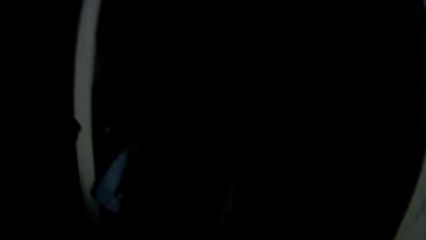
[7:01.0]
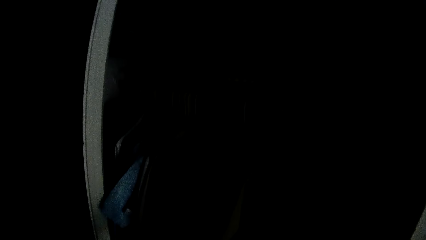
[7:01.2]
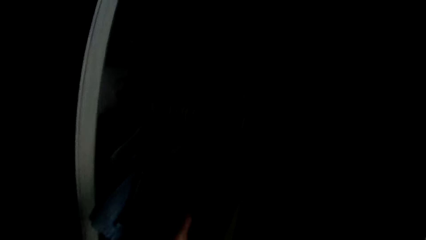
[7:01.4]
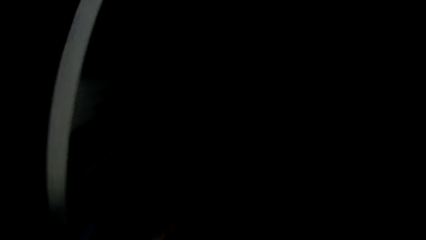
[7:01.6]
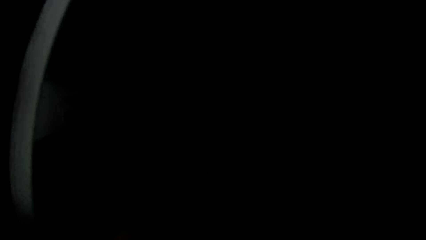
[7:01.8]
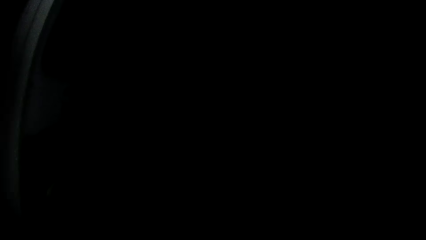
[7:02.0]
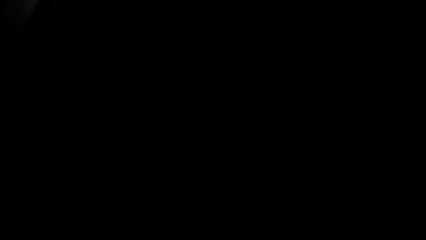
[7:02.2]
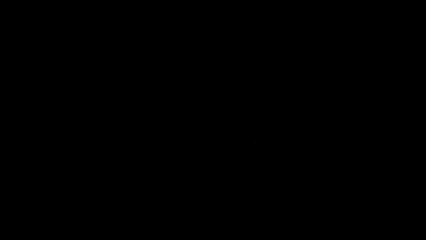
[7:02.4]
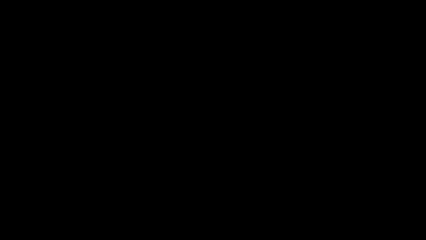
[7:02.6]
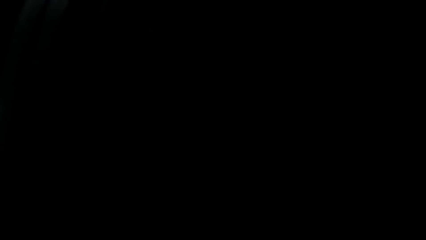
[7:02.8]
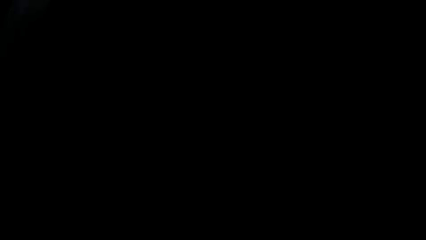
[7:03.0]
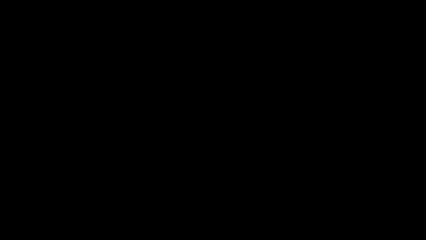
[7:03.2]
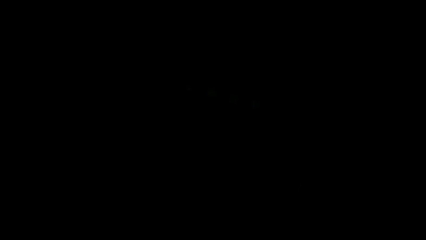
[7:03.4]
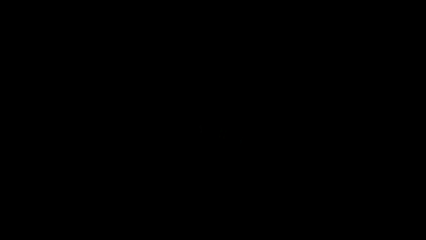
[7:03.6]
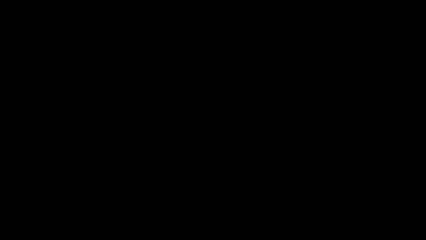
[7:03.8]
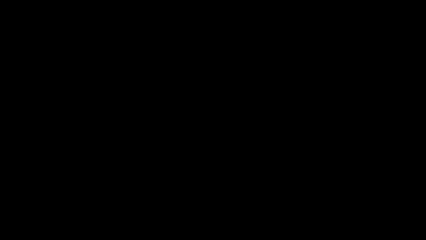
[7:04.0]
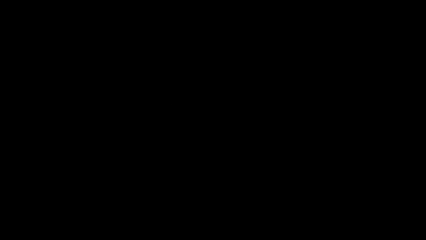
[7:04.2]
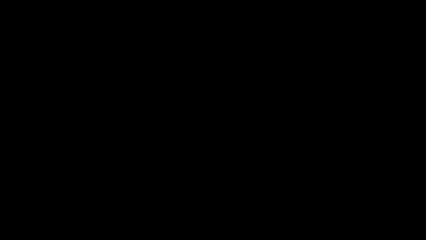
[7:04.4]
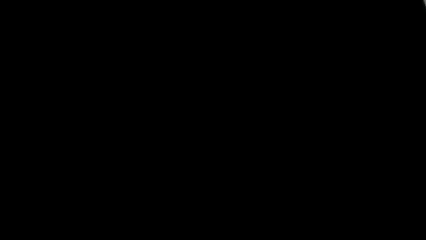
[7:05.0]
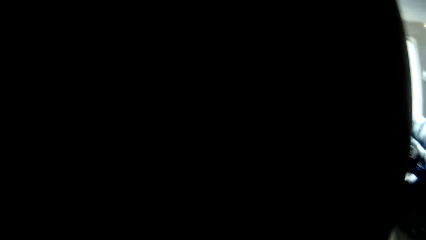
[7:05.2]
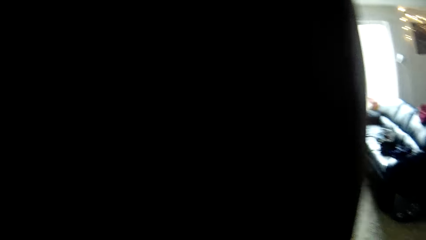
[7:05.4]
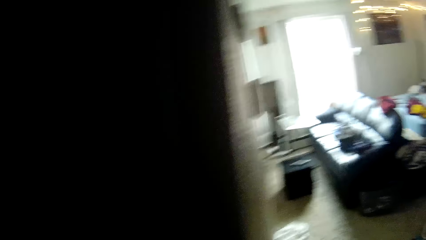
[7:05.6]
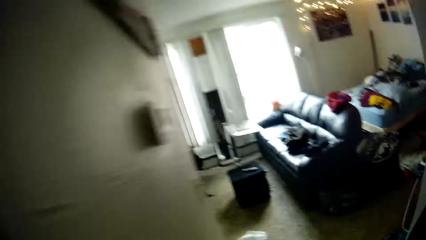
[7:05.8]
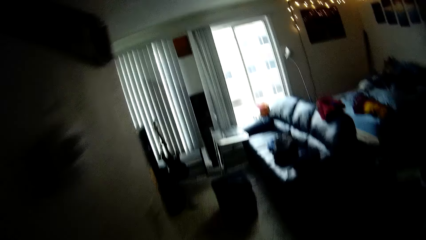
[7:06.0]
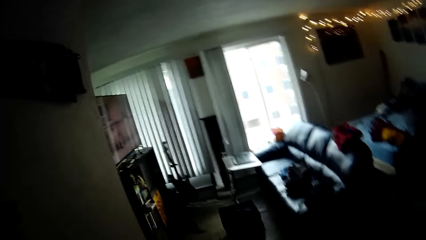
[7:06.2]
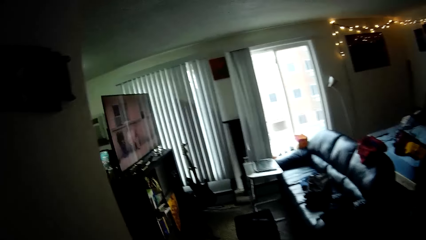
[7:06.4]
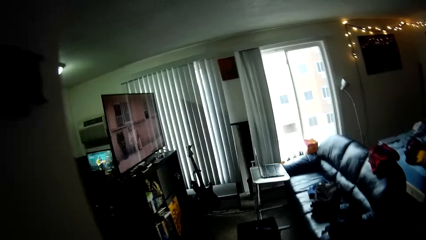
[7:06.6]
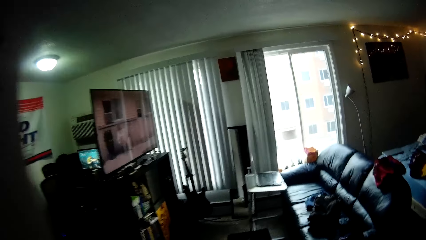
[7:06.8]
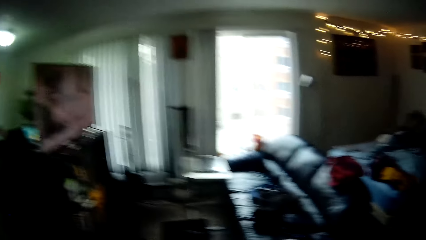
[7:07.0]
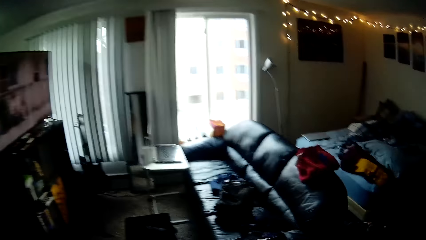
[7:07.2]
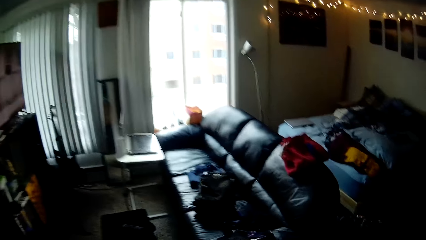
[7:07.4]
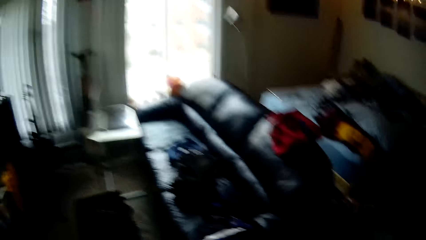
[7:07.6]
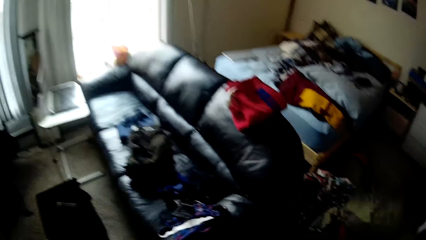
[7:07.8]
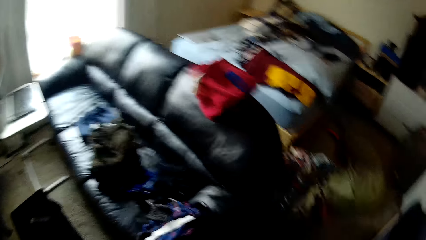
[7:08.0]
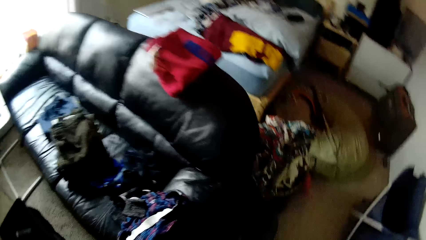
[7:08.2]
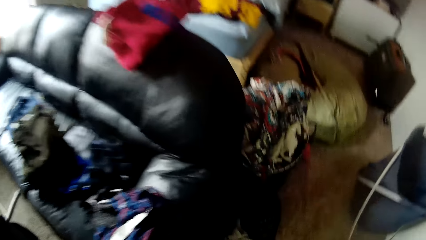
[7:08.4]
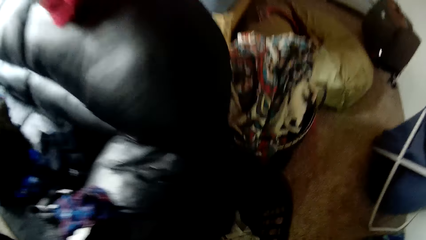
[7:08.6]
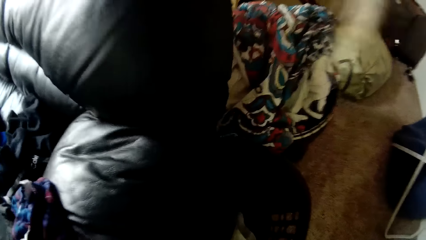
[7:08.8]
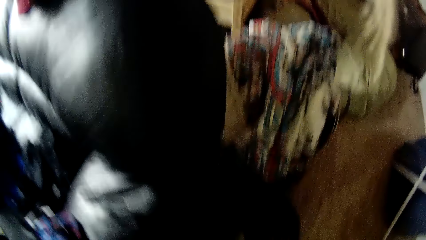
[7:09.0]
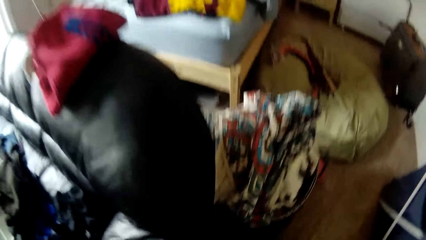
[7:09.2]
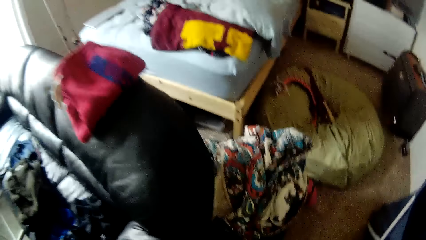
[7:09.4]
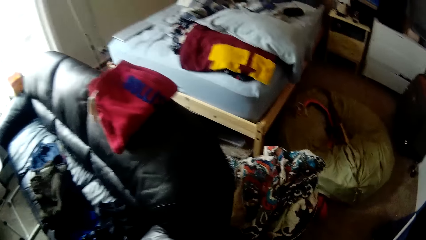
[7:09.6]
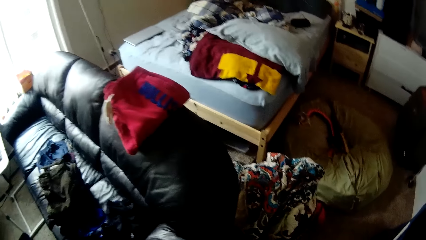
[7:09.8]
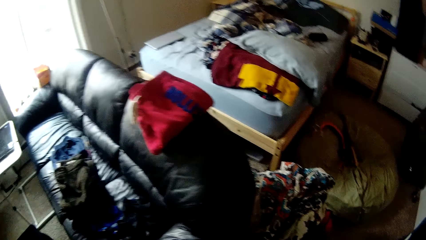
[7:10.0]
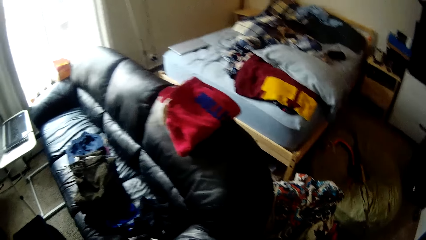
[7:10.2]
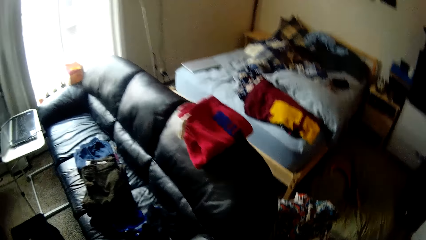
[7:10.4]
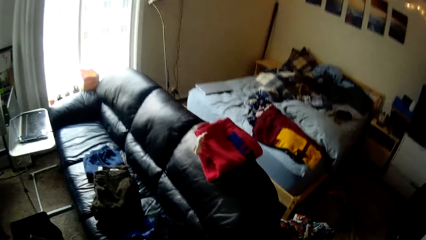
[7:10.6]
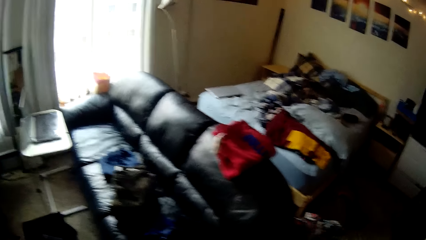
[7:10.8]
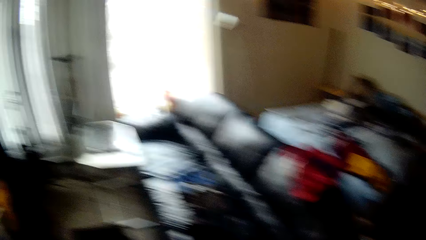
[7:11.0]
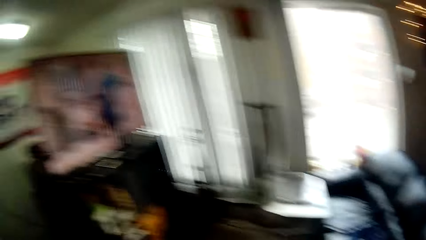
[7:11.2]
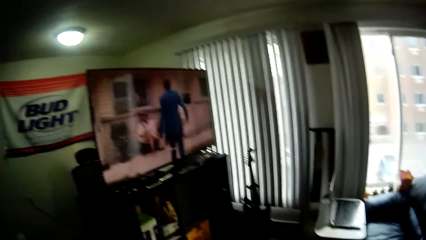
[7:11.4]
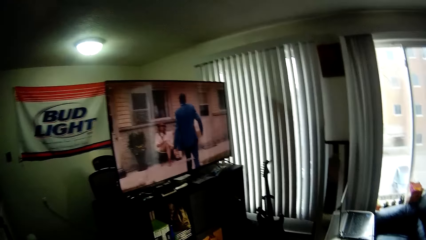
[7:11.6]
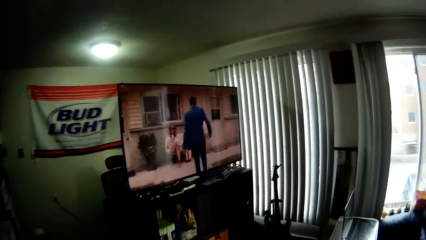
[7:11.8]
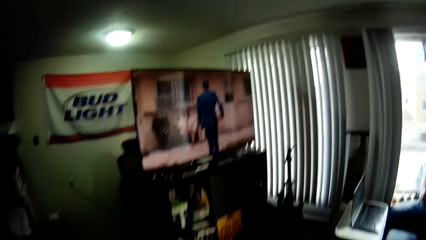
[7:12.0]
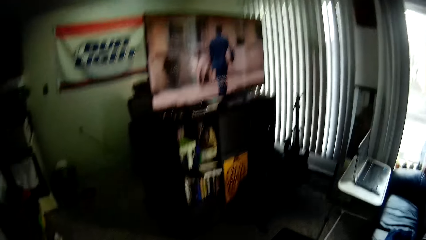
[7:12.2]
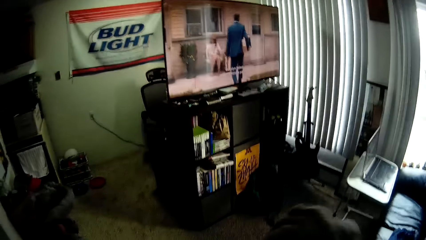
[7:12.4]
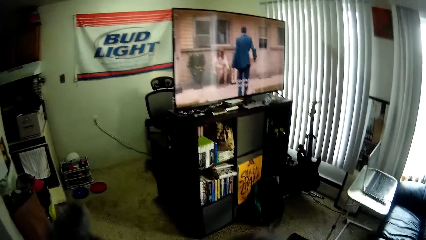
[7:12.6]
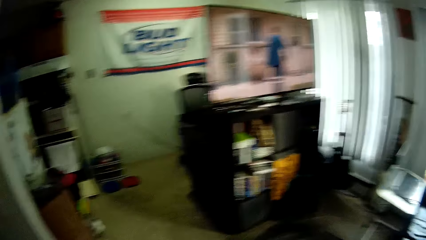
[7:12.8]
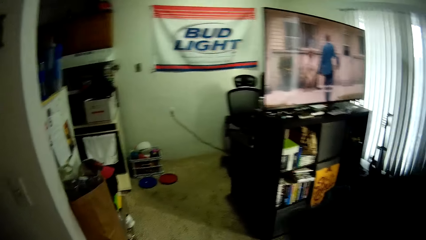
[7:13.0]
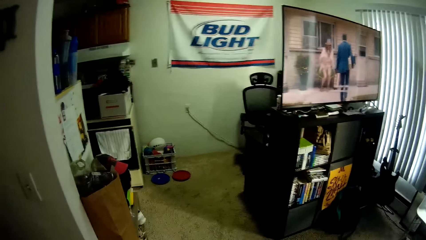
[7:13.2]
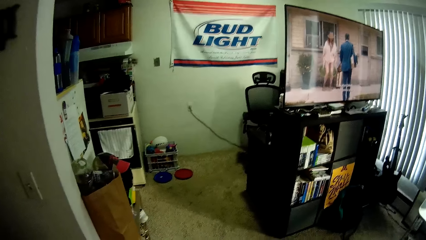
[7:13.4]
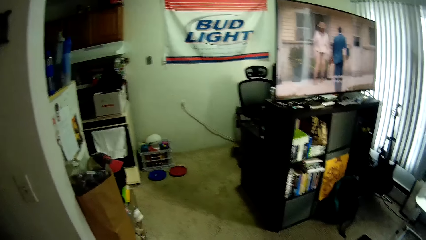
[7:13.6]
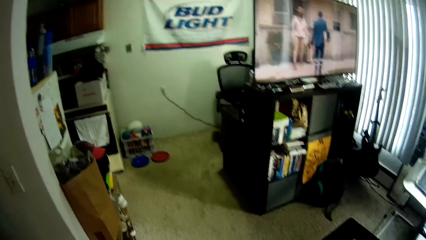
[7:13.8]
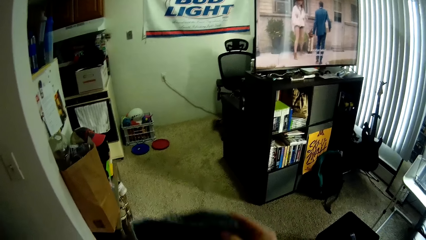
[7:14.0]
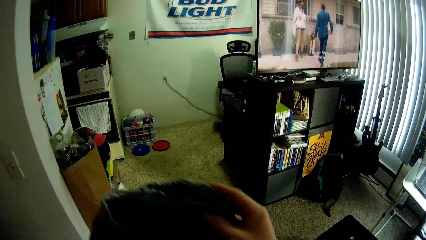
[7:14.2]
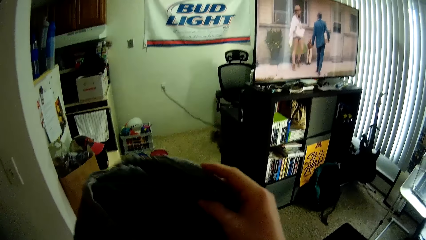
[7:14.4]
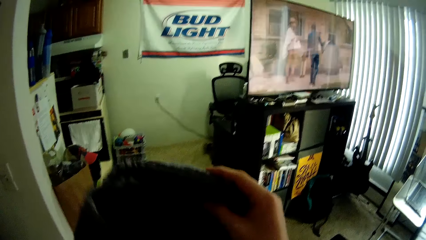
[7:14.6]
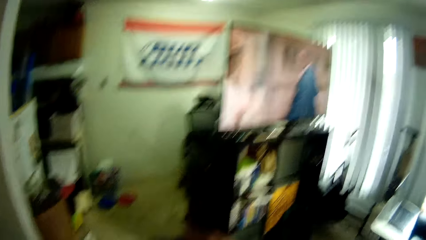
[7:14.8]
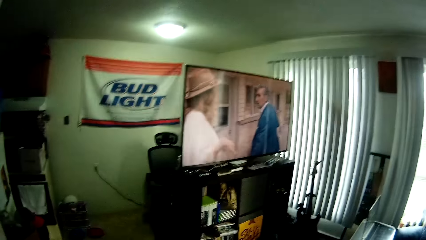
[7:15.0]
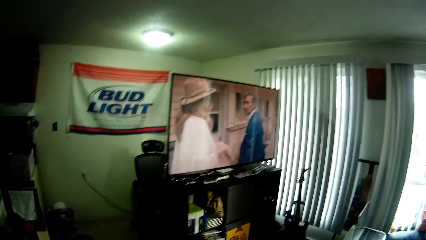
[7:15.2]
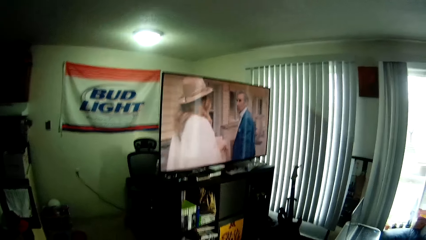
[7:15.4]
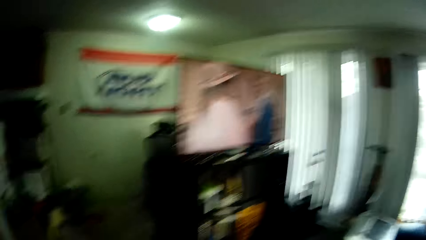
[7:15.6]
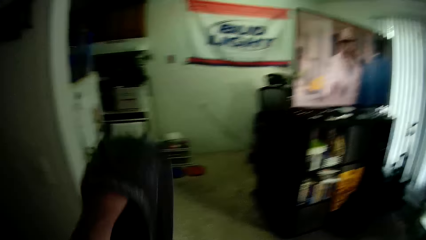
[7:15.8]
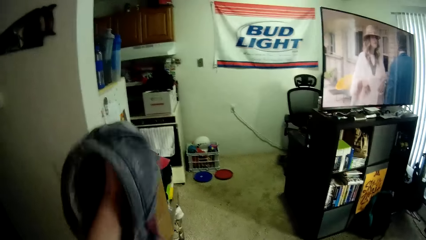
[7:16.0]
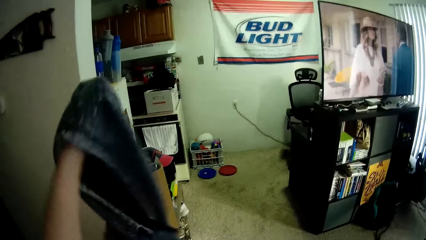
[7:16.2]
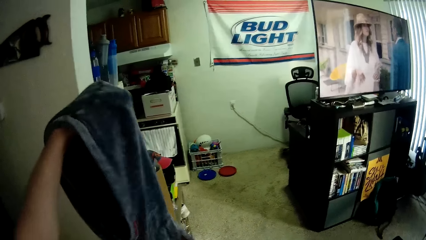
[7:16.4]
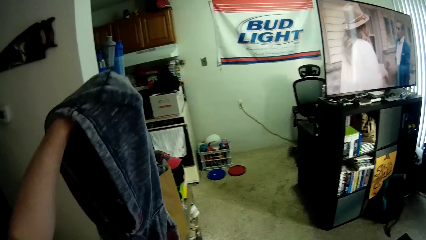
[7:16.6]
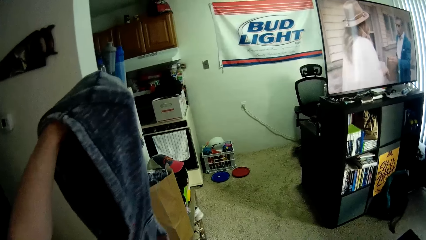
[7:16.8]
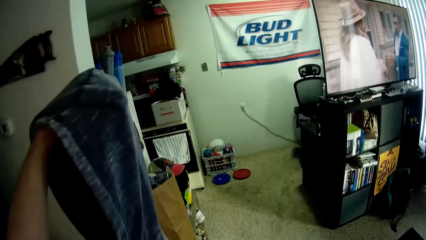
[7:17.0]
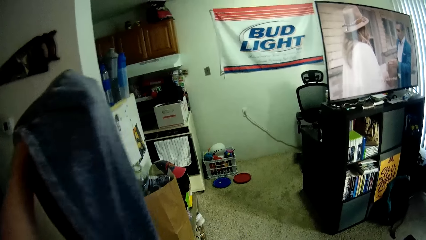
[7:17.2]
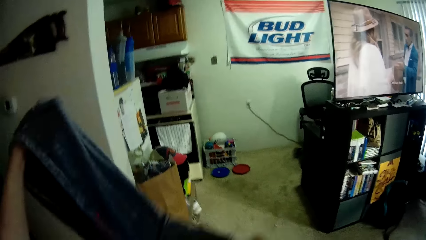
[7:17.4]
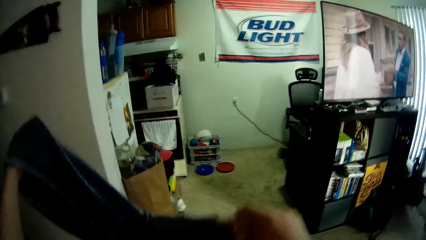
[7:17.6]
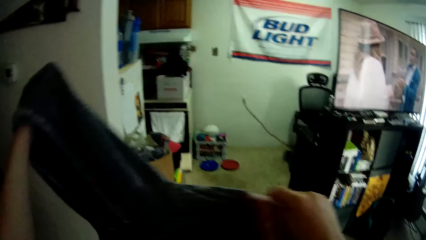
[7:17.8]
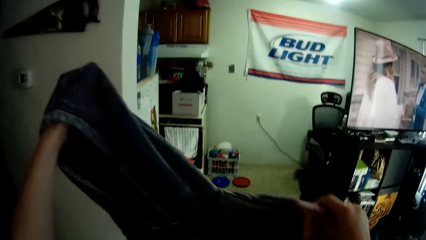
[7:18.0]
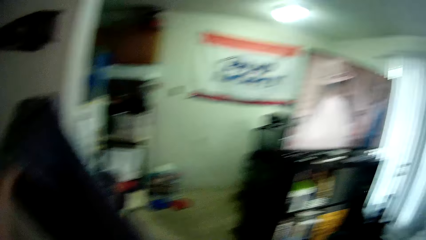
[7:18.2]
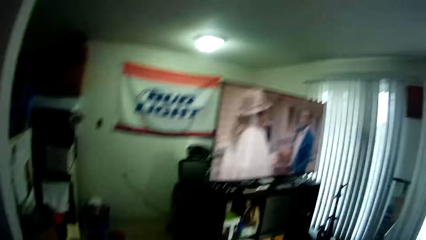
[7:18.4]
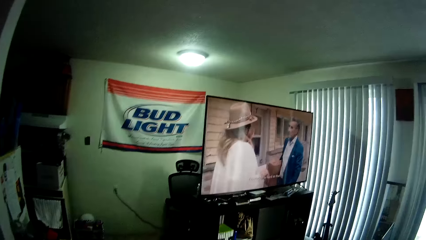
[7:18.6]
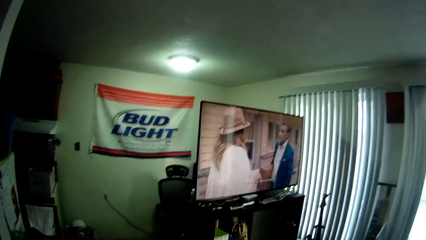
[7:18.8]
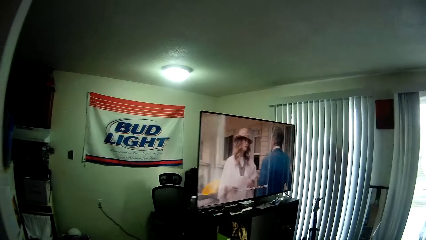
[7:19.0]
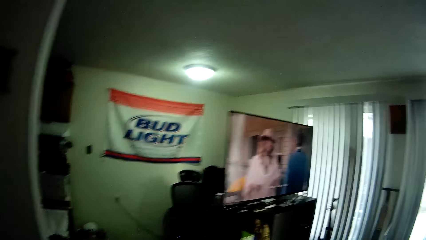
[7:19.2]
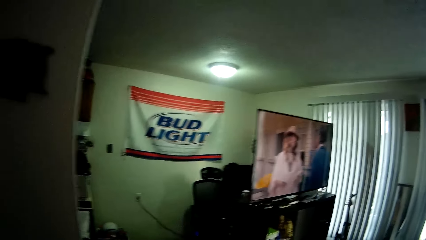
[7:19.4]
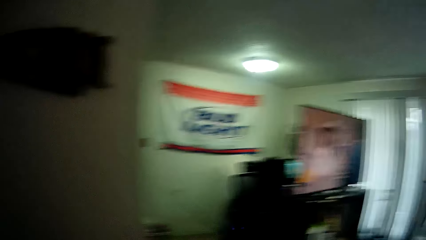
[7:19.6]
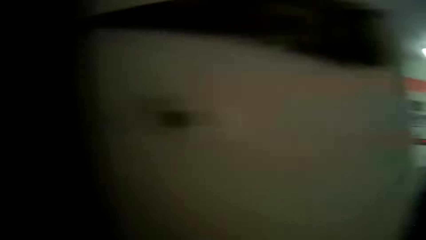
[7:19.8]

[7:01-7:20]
The camera wearer walks. She takes a cloth. She adjusts the cloth. She shakes the sweater in her left hand. She raises both her hands with the sweater on them.
